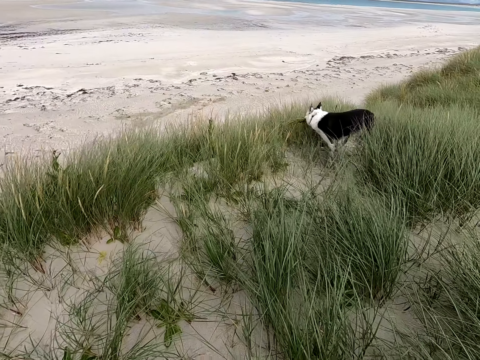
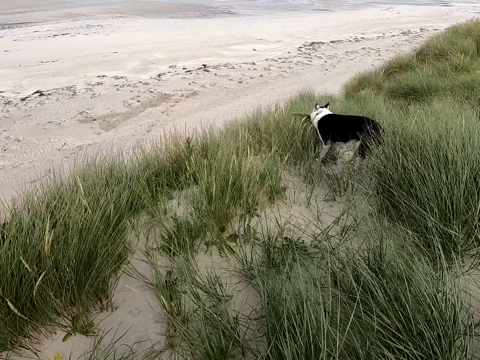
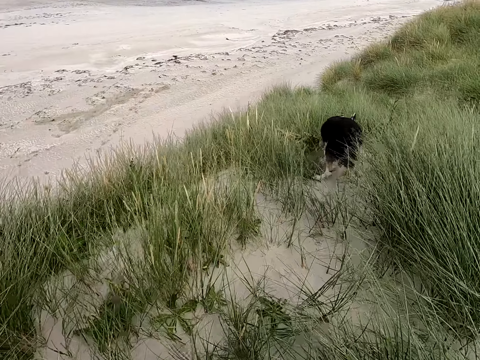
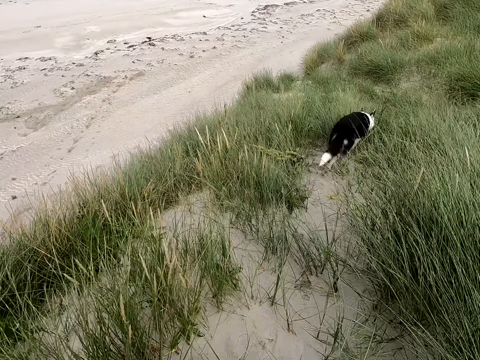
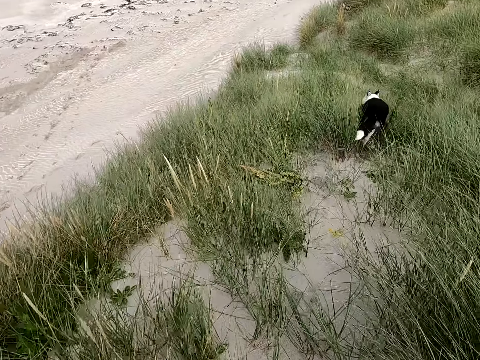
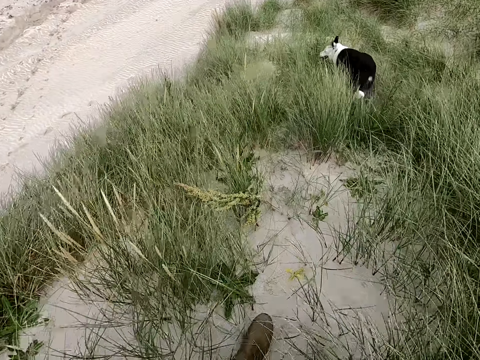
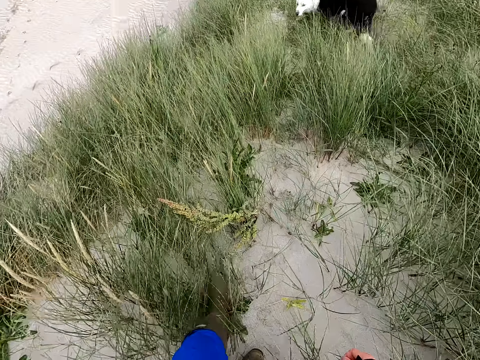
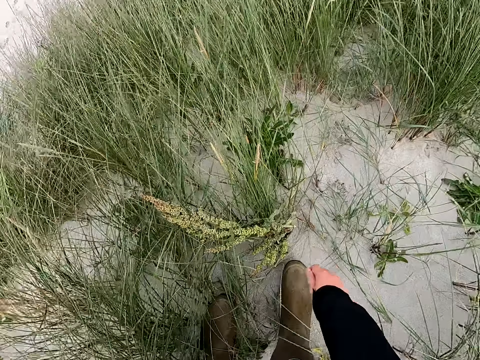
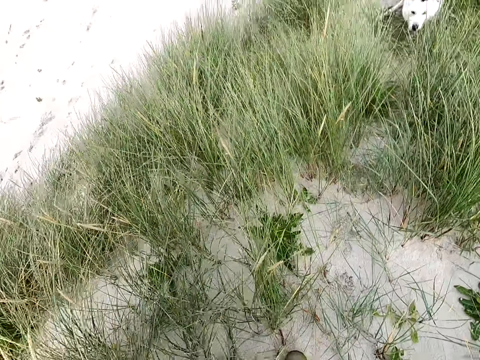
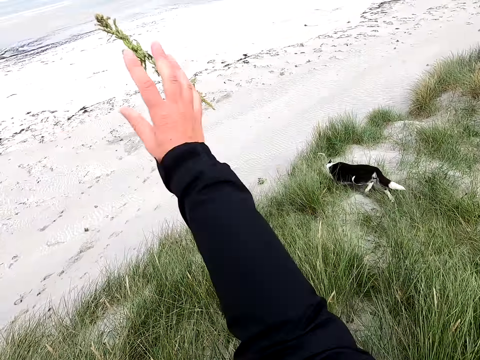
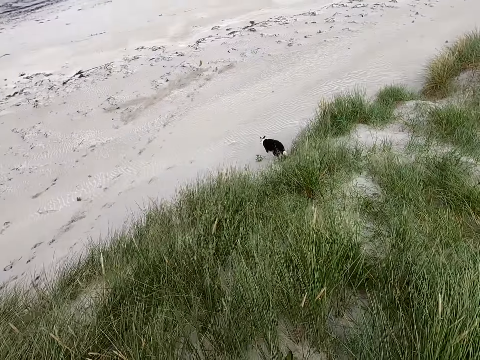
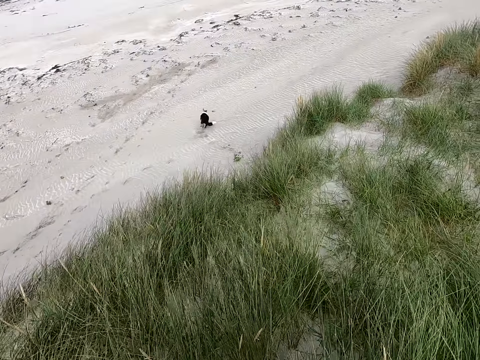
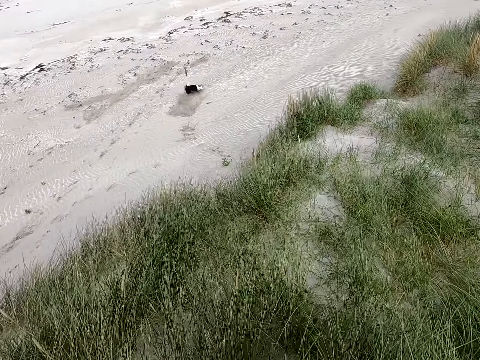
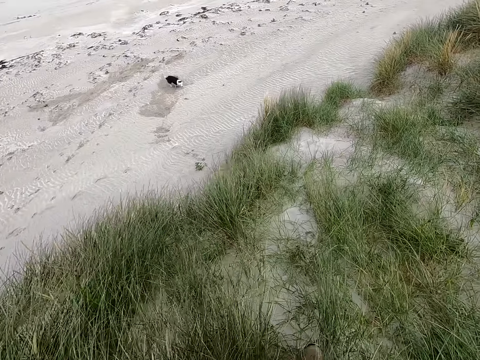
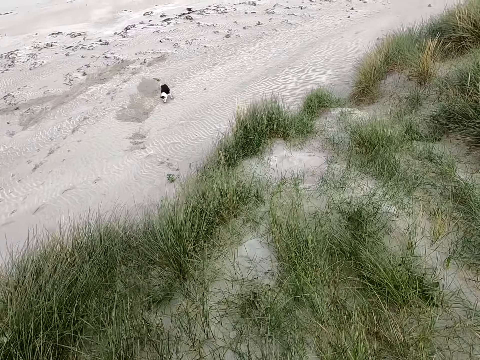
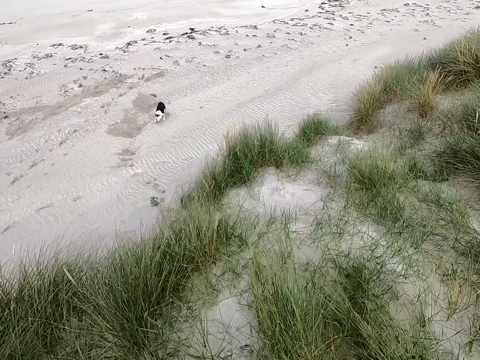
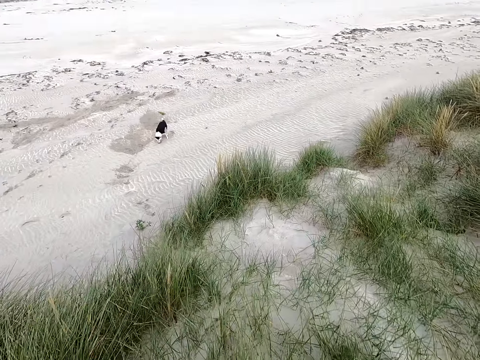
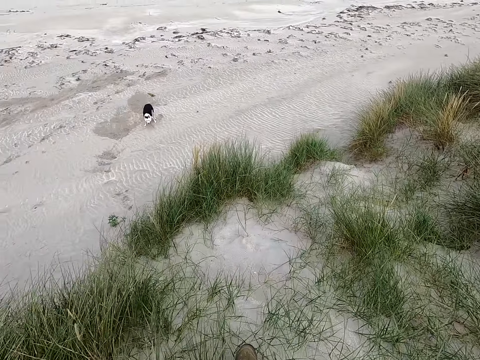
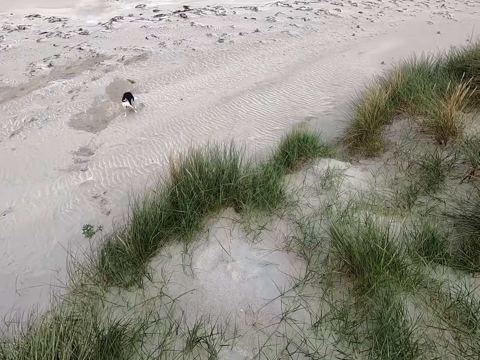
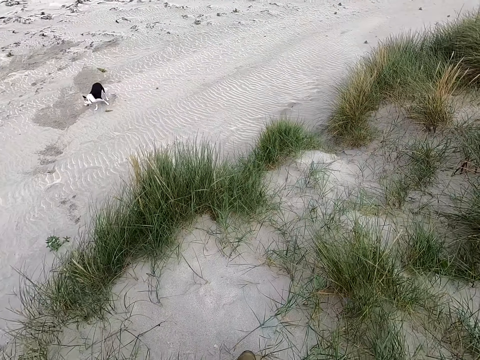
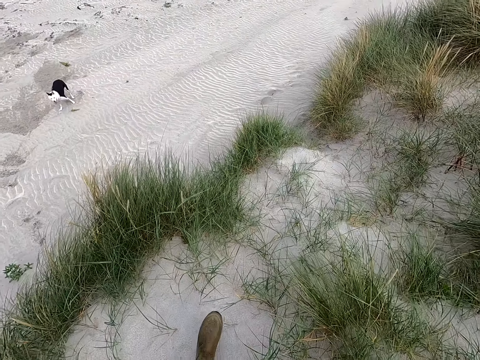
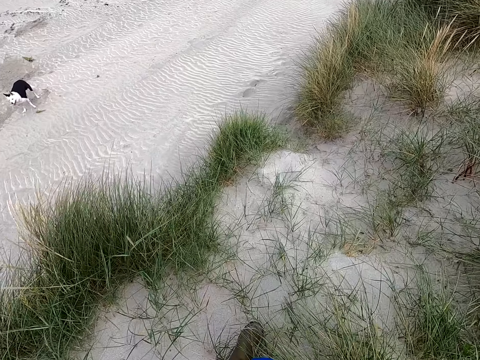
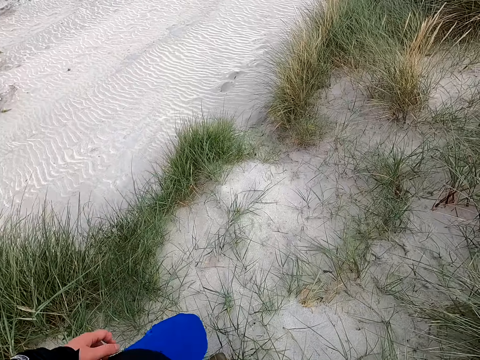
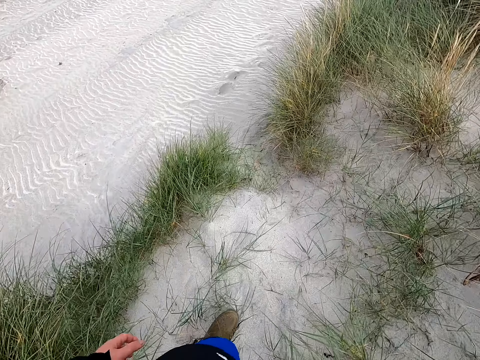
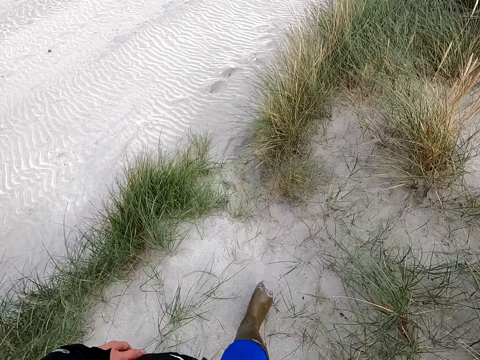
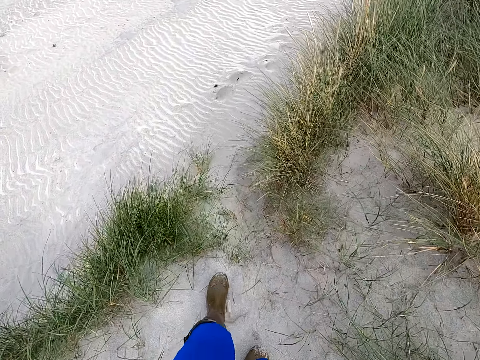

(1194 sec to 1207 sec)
The camera wearer moves around the field. They pick grass from the ground. They throw the grass. They move around the field.

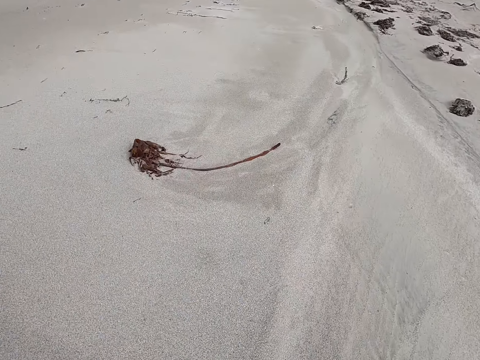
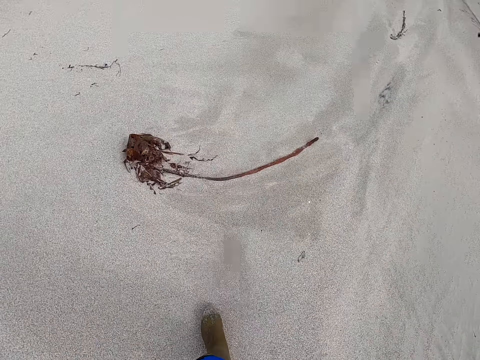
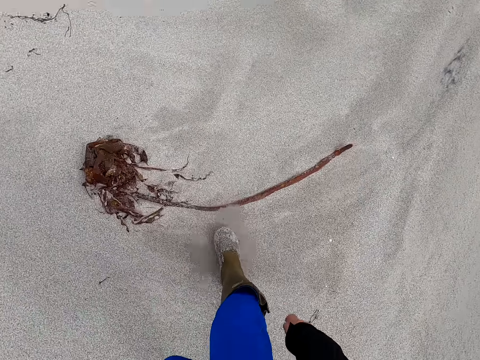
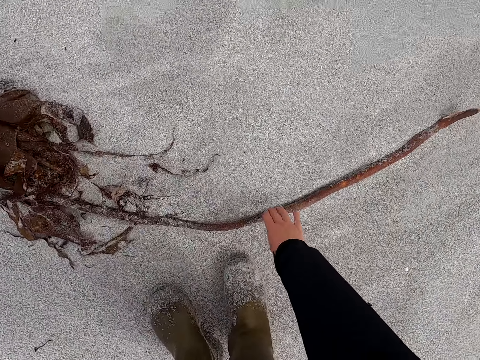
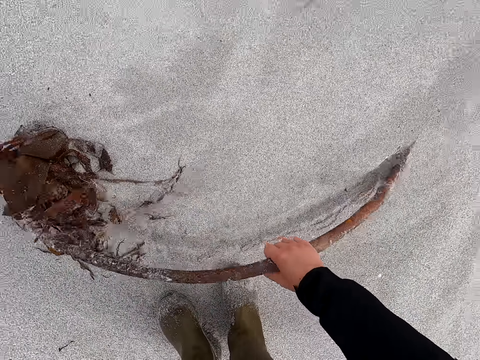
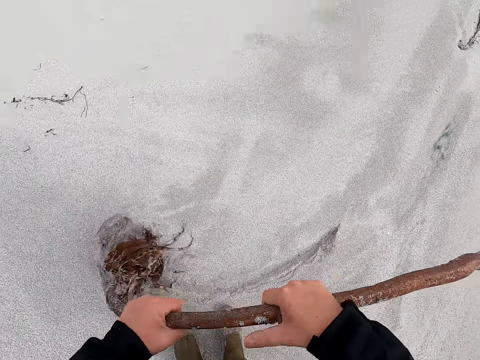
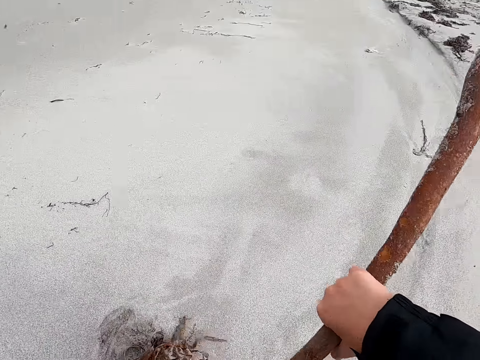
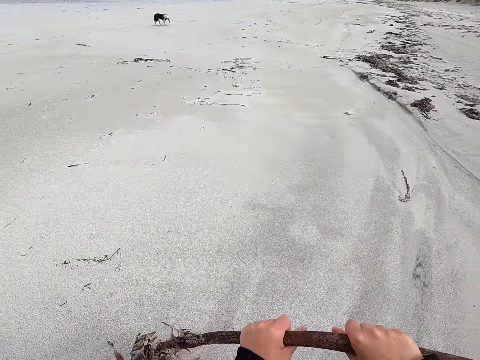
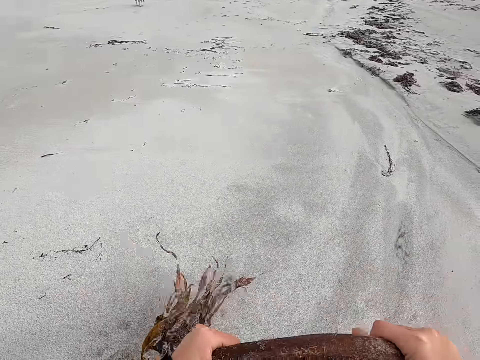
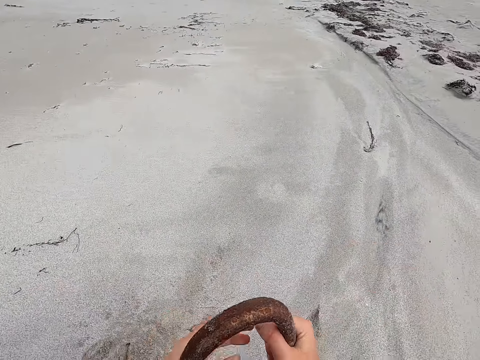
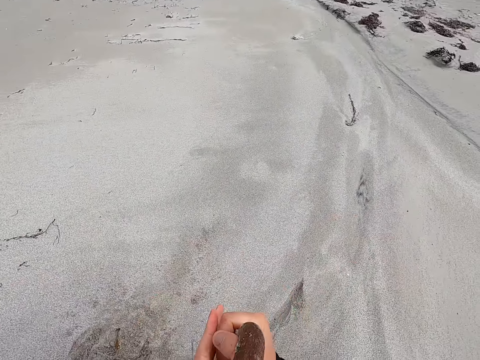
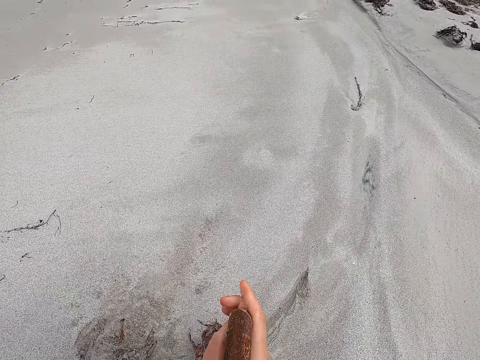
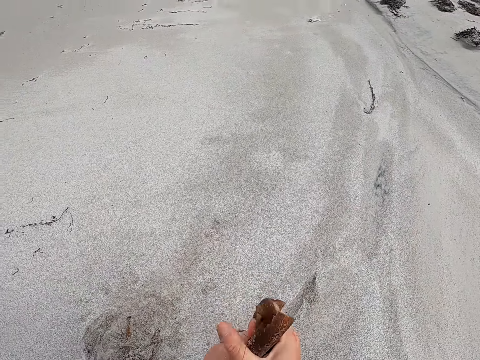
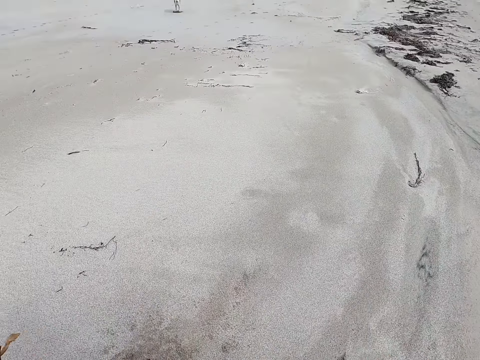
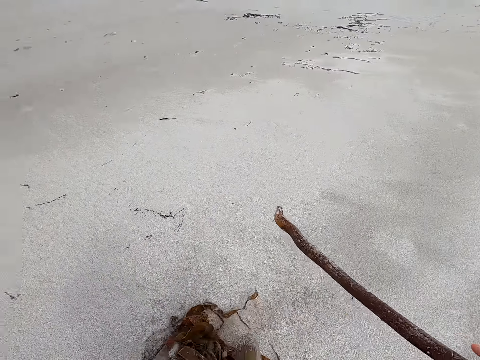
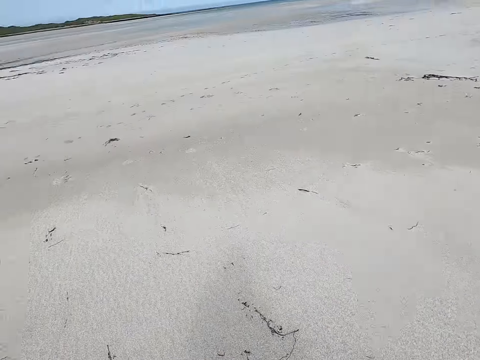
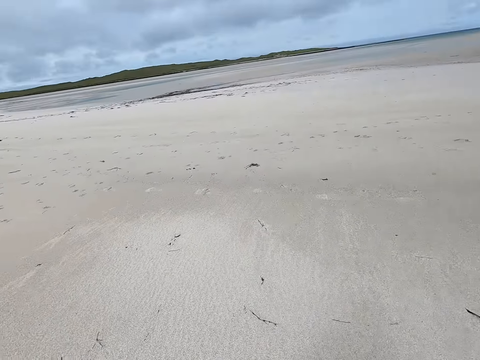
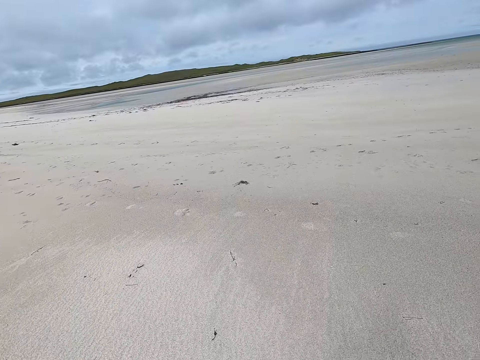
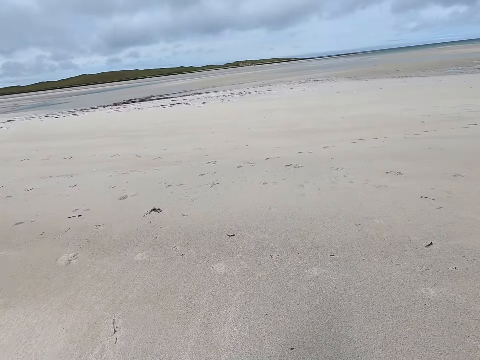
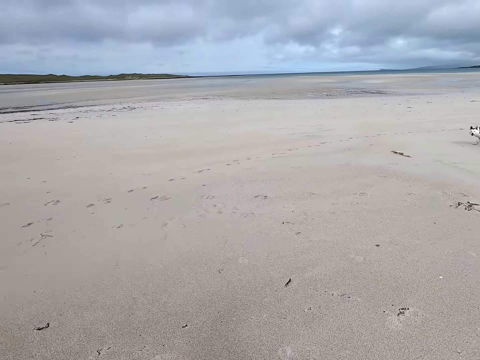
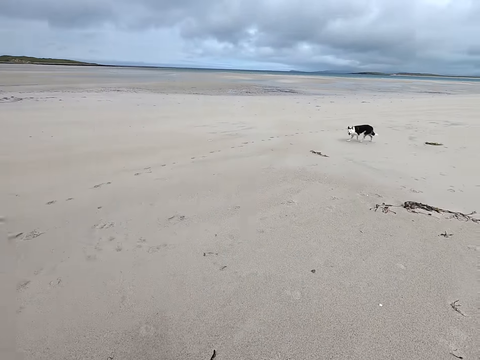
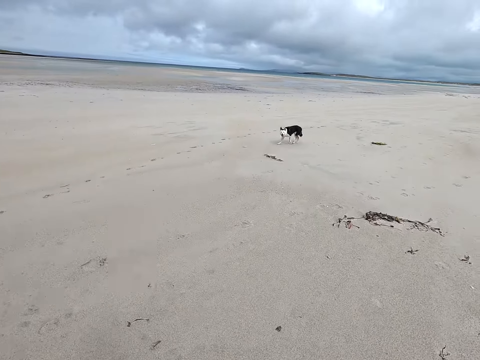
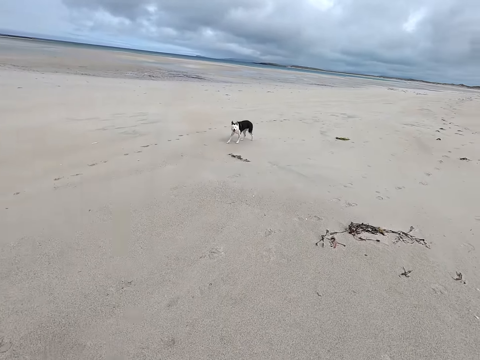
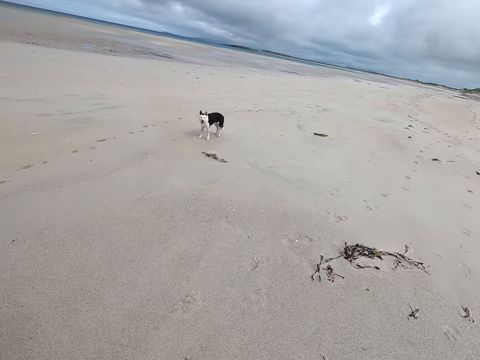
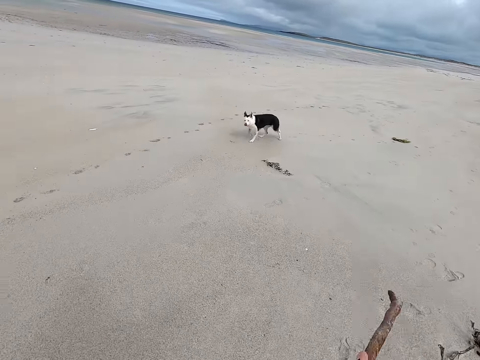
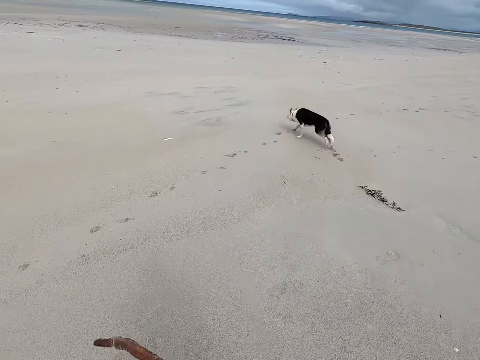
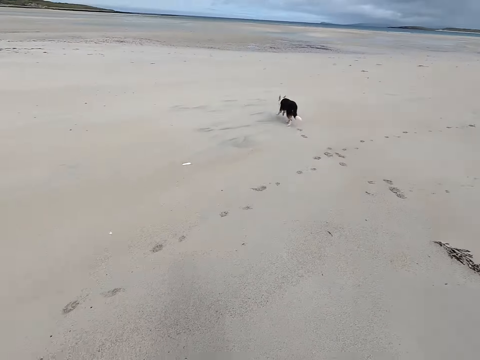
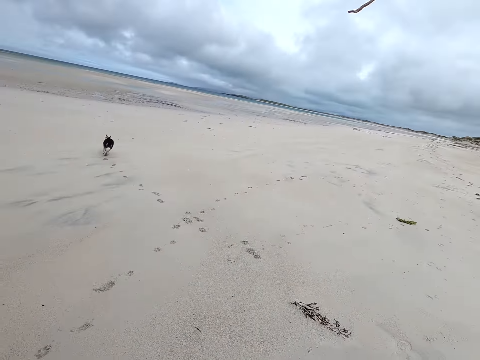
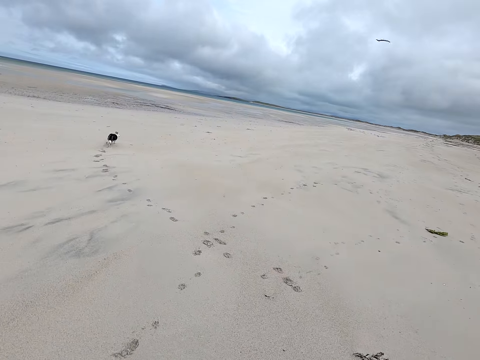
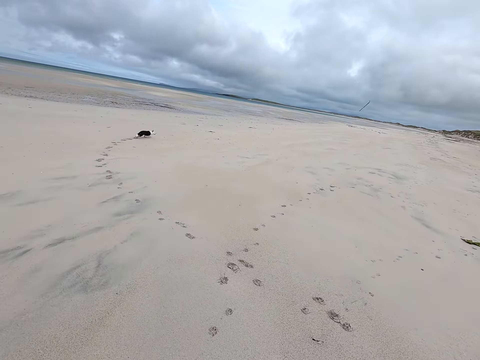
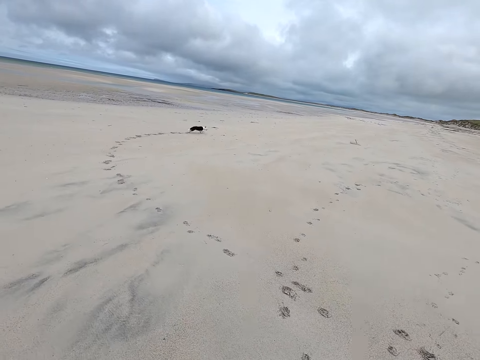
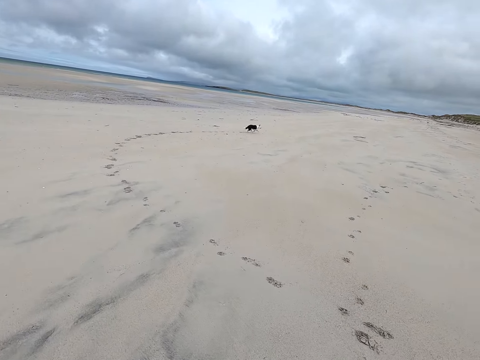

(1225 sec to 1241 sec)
The camera wearer picks the stick or twig from the ground. They hold the twig with the other hand. They break the twig. They hold the stick. They drop the twig. They move around the field. They throw the stick.
